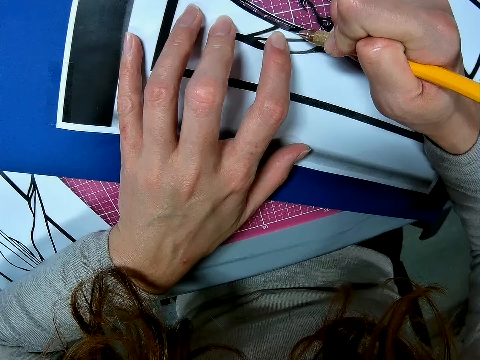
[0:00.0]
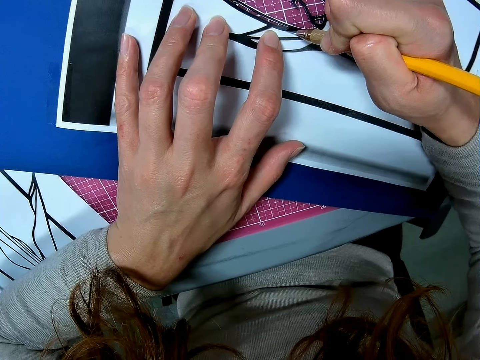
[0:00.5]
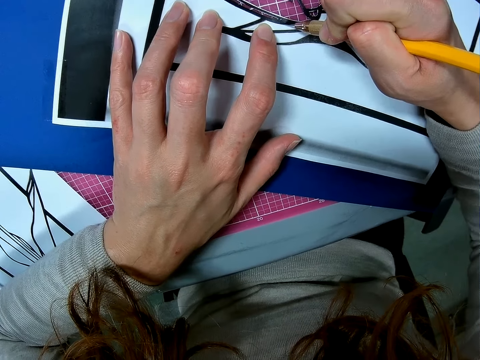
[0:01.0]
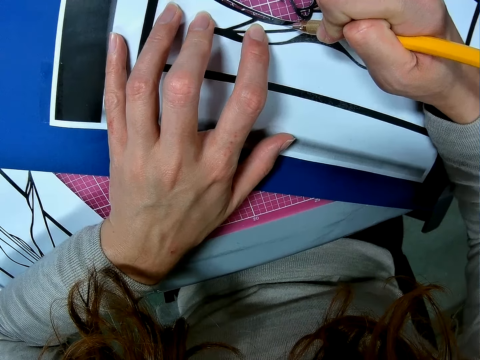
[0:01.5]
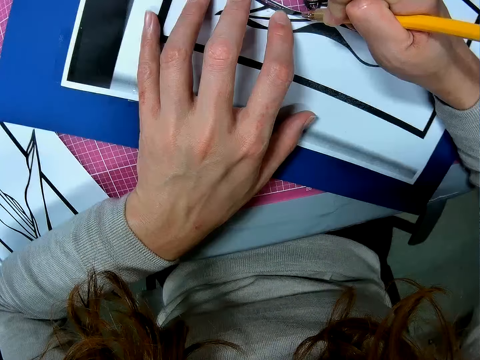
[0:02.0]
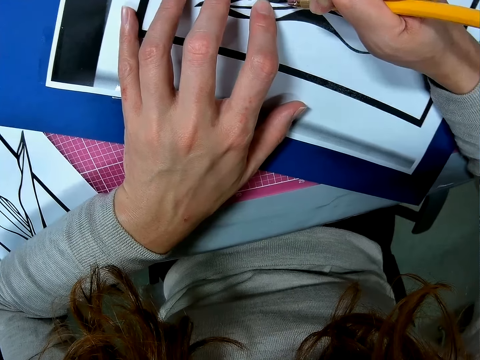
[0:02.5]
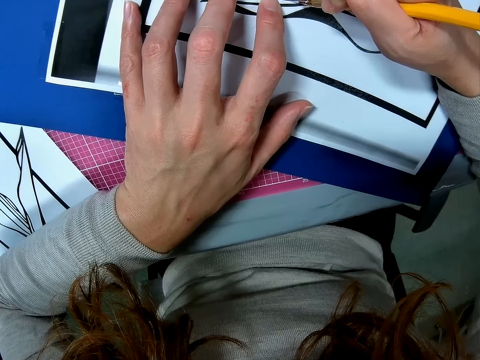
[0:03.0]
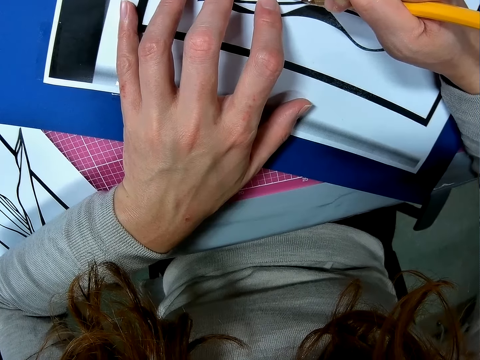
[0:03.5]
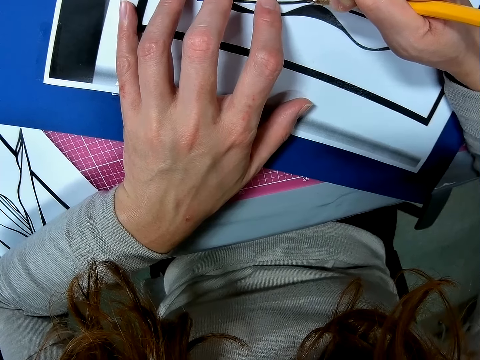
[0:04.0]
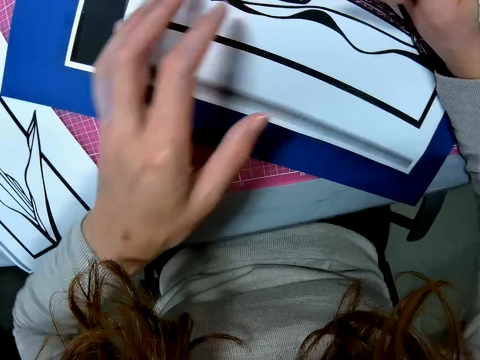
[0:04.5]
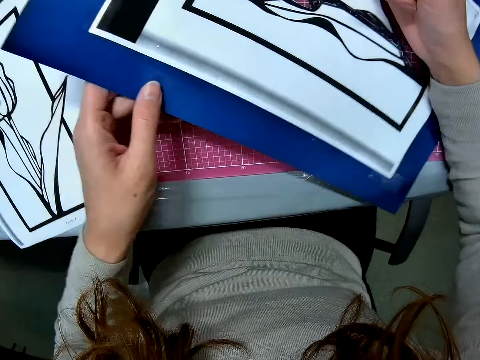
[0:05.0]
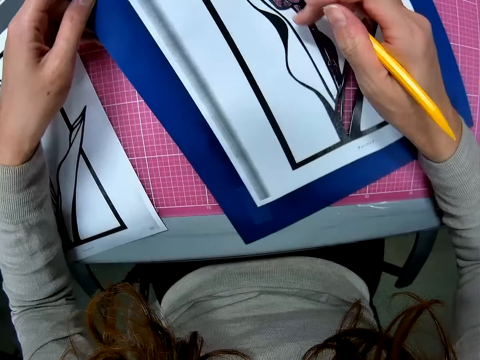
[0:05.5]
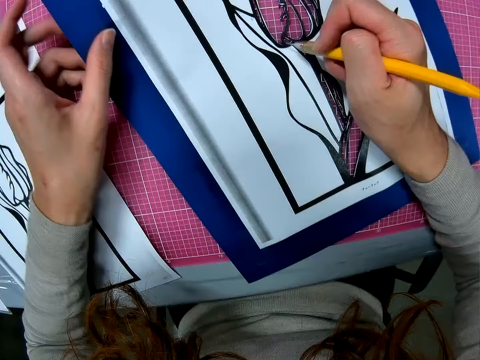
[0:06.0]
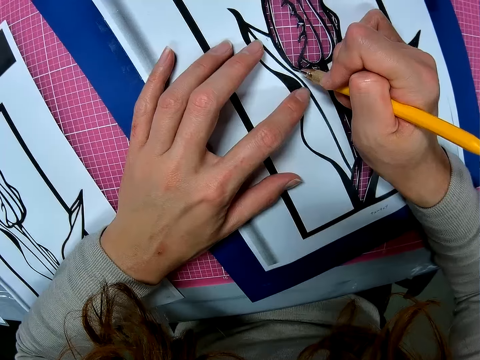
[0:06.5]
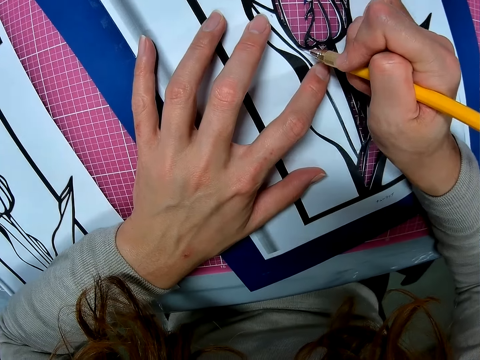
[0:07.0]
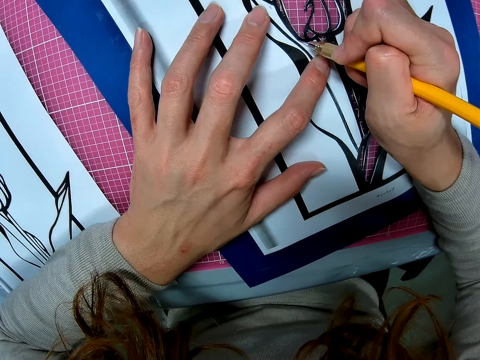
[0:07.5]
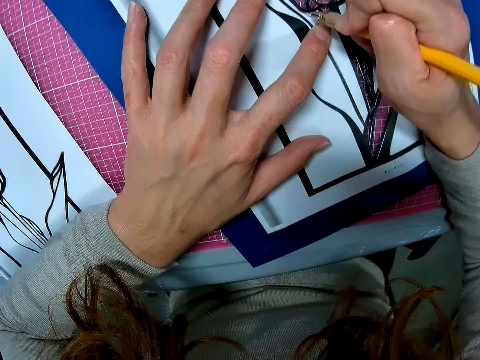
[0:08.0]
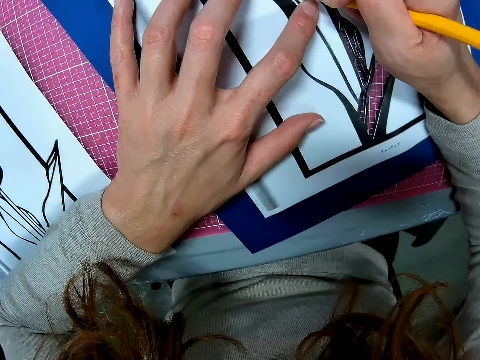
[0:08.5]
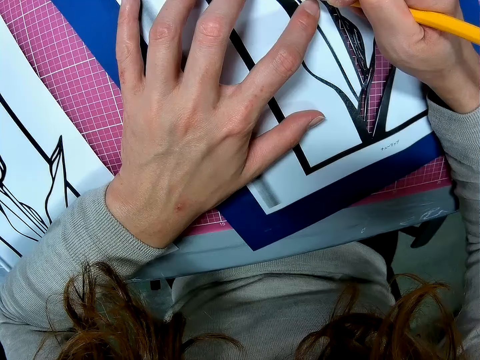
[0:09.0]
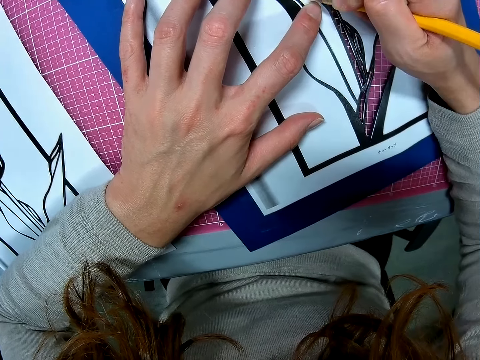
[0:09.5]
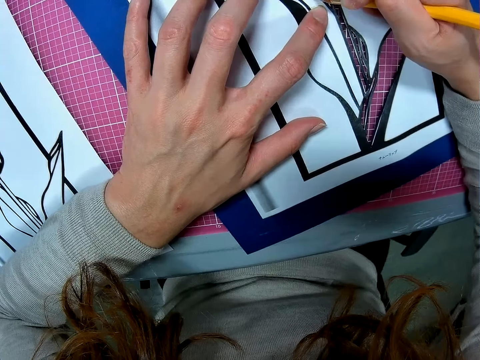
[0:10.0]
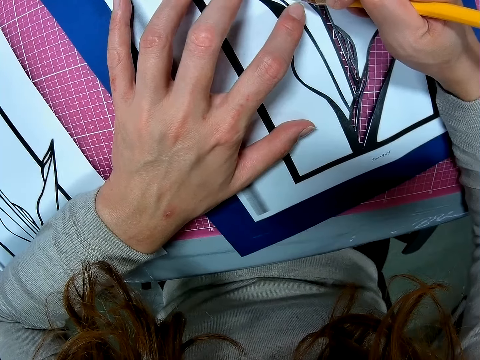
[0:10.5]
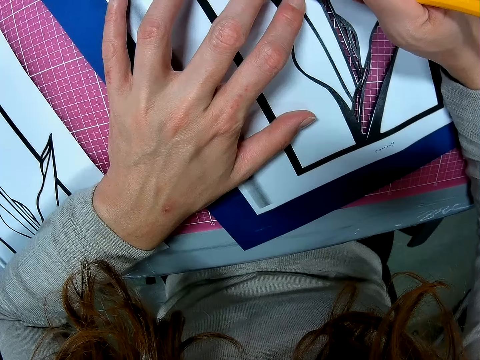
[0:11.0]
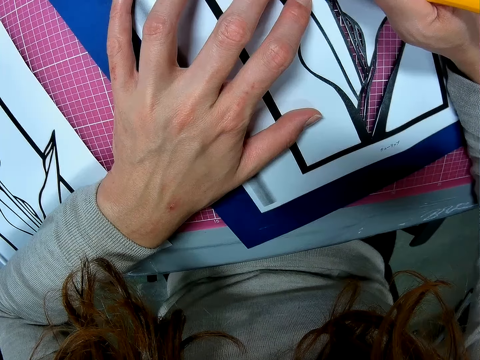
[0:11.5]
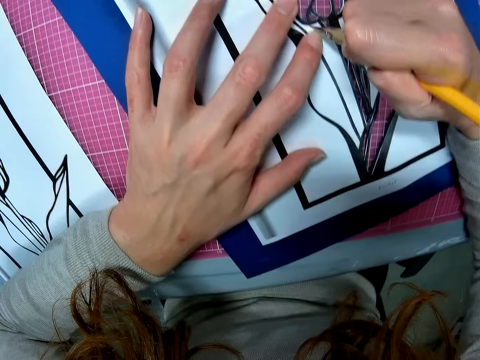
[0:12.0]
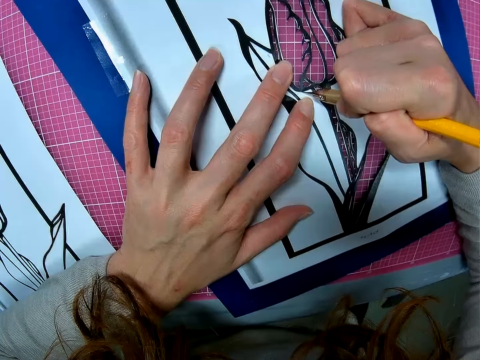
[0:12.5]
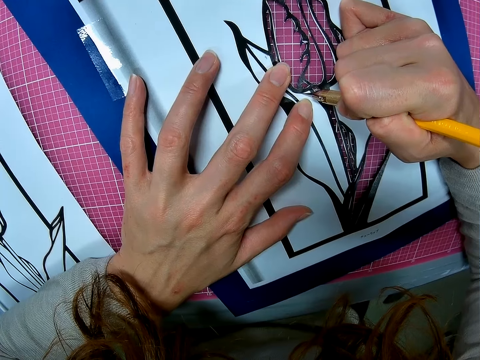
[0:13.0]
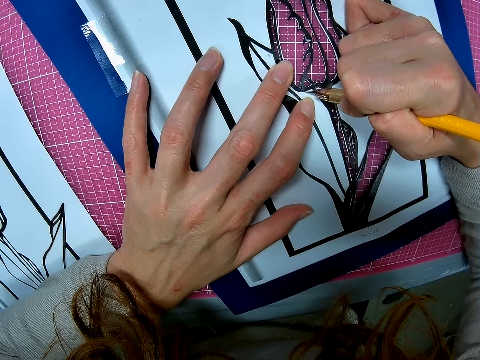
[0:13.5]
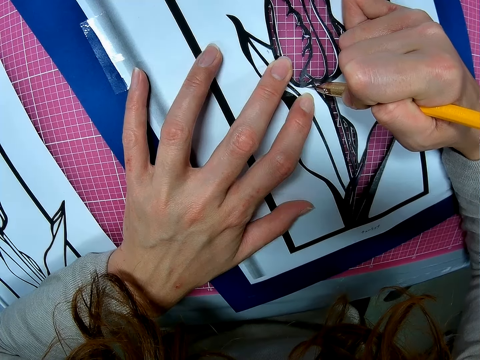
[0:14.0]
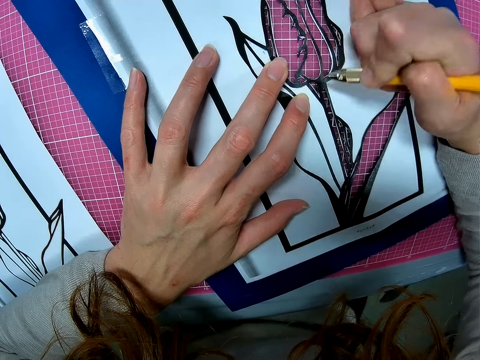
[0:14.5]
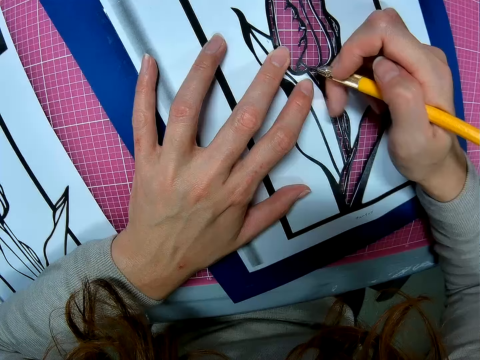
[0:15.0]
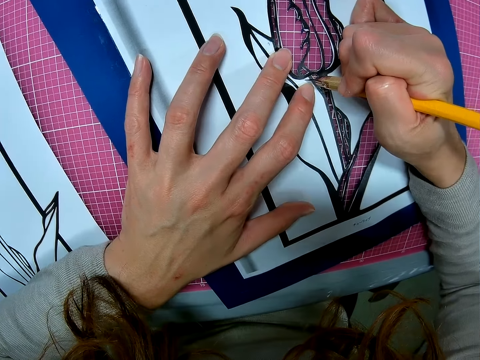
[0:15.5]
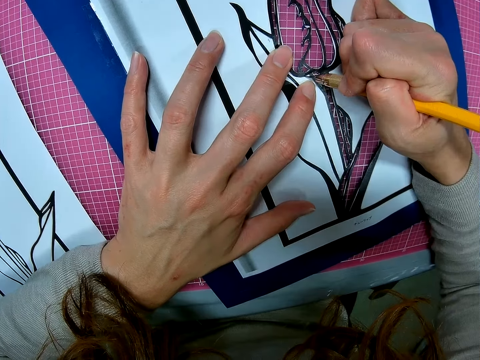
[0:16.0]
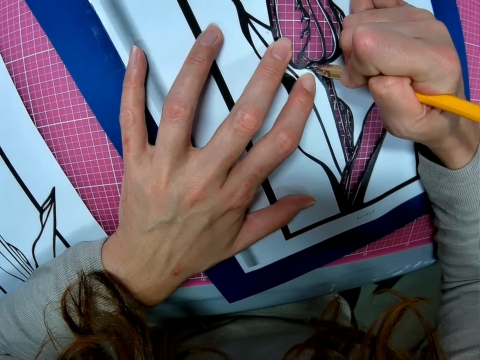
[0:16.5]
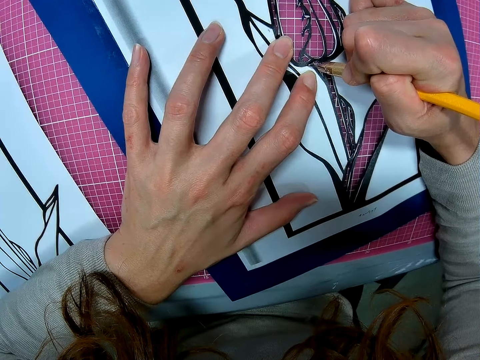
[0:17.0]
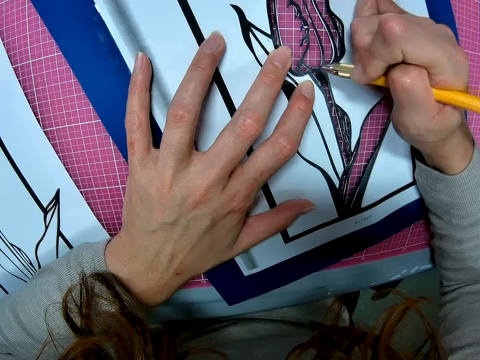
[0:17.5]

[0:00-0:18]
The camera wearer cuts art with a paper cutter knife. They trace the paper. They hold the art paper. They adjust the paper. They put the art paper back on the table. They cut the art with the paper cutter knife. They cut the paper.

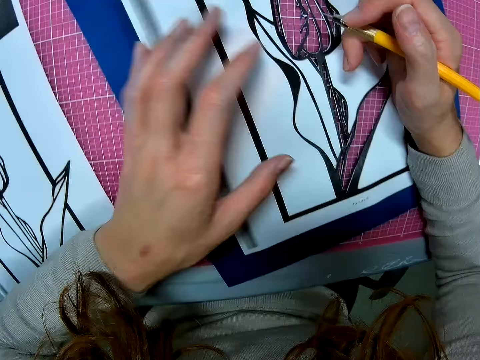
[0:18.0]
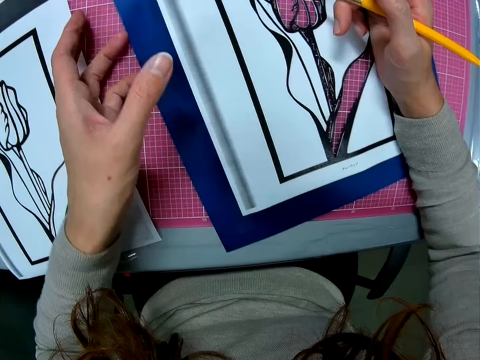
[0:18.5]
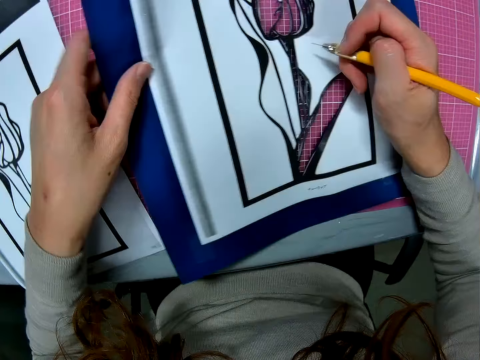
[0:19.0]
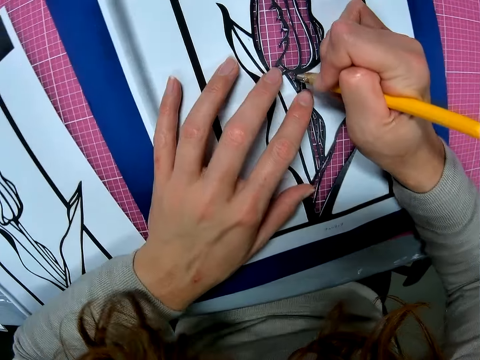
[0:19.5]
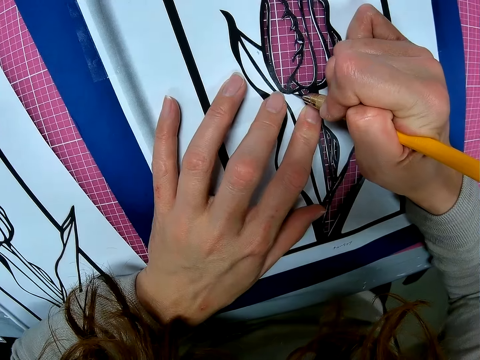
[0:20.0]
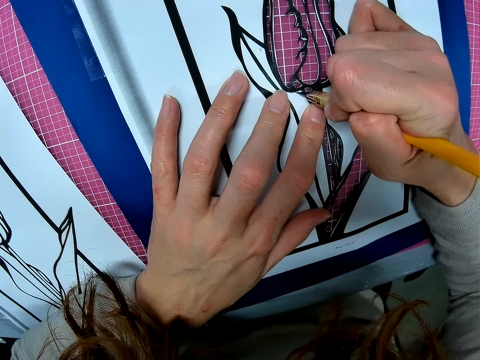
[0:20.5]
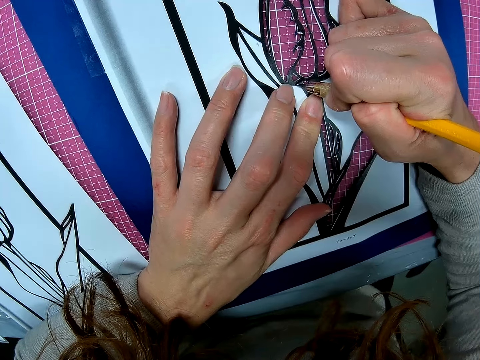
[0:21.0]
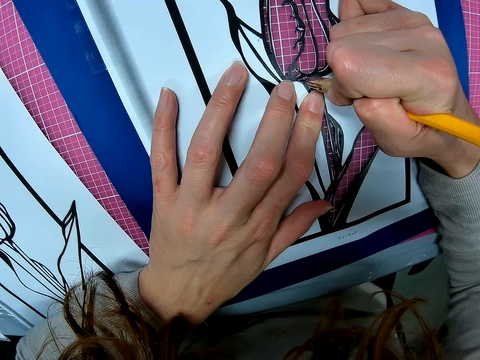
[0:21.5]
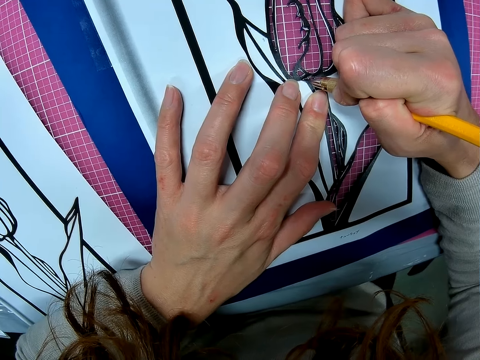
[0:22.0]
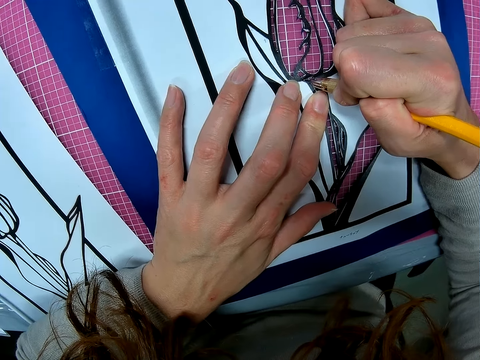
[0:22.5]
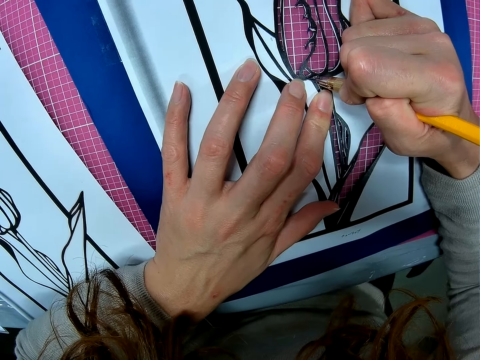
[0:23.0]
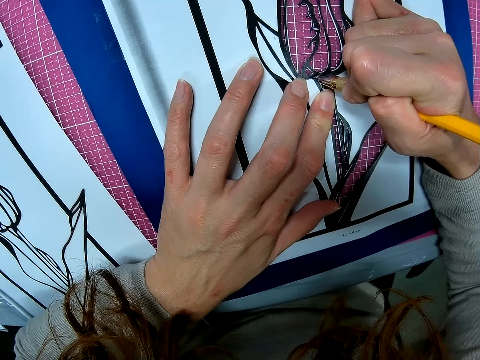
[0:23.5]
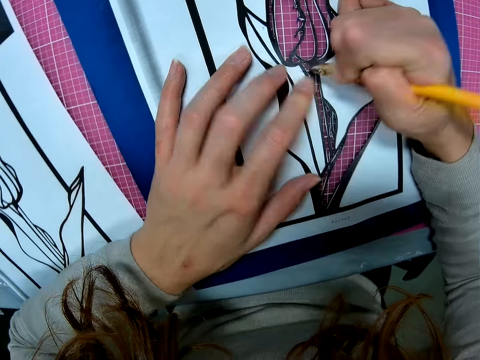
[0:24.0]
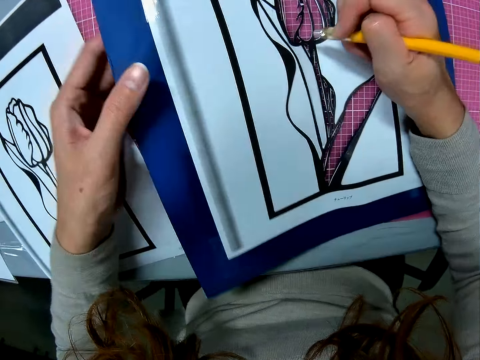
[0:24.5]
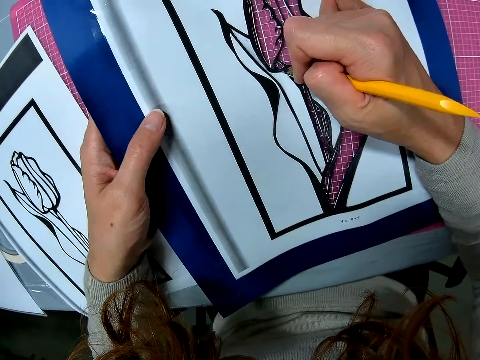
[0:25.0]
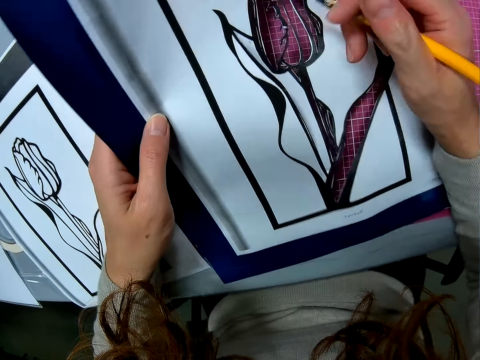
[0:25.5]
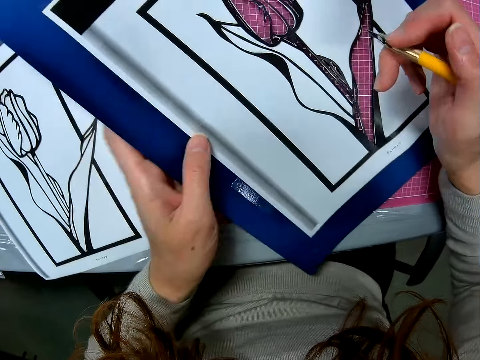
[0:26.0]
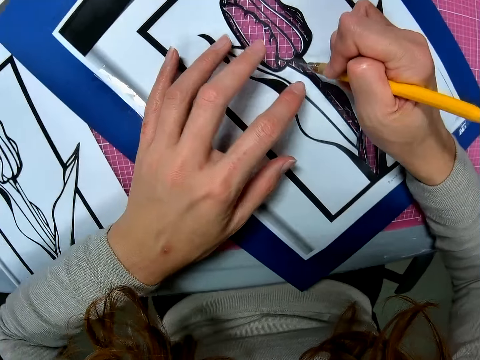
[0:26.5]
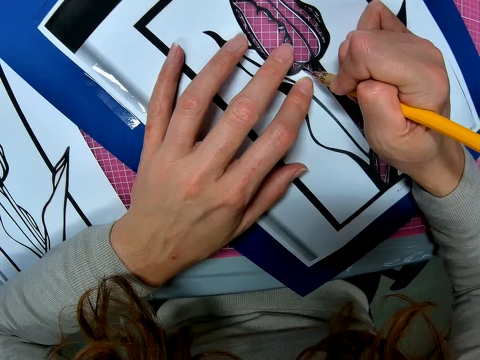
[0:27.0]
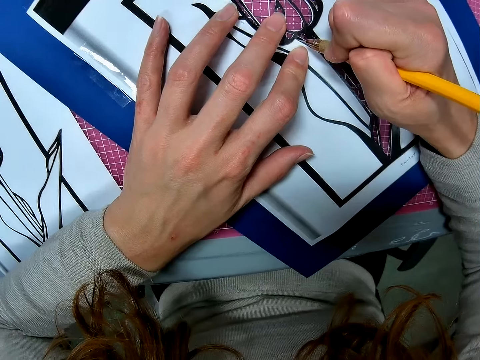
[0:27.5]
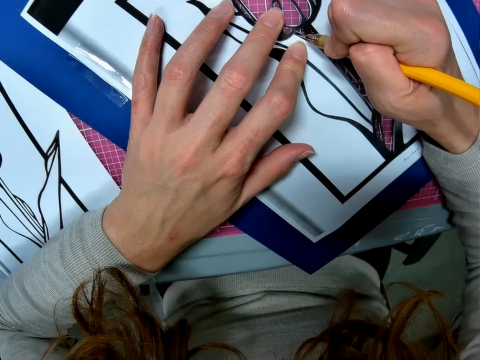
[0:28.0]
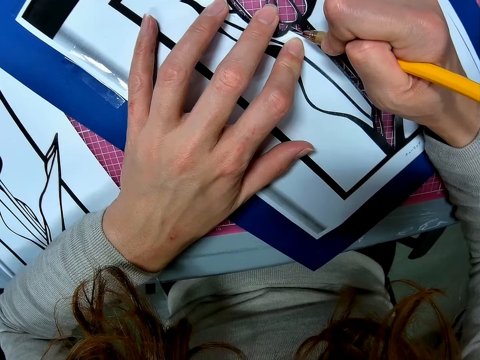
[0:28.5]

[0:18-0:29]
The camera wearer adjusts the paper.
